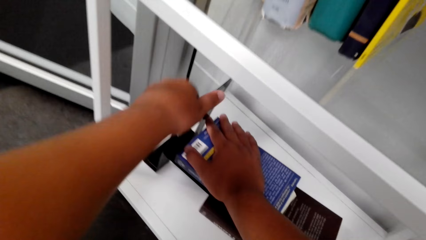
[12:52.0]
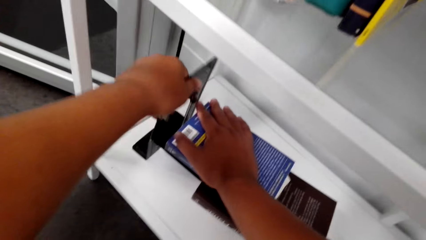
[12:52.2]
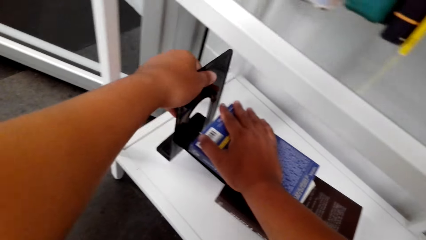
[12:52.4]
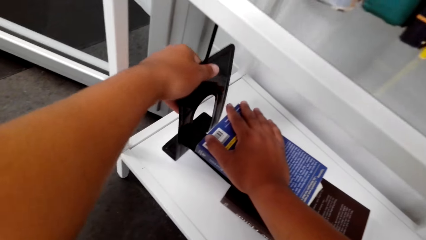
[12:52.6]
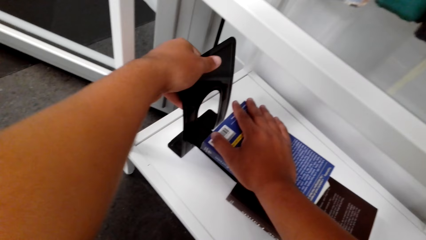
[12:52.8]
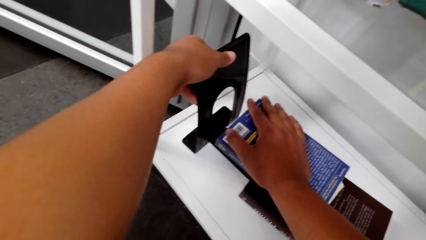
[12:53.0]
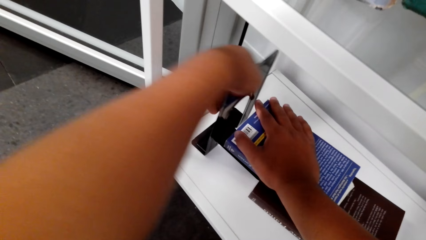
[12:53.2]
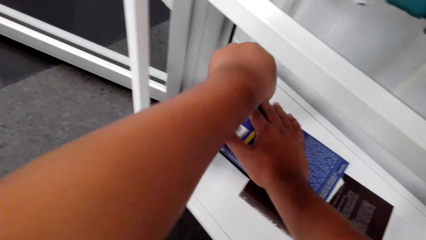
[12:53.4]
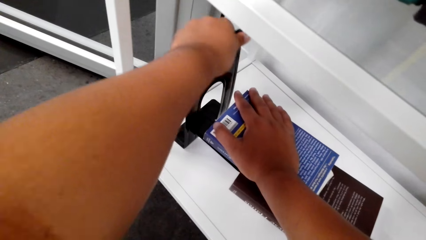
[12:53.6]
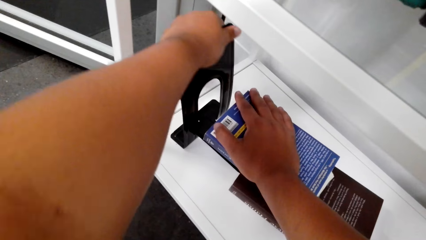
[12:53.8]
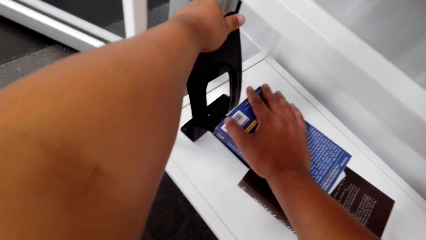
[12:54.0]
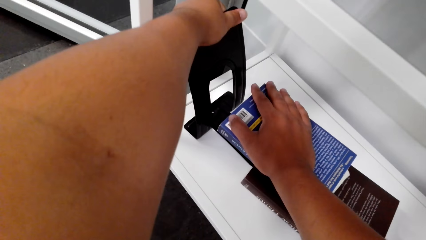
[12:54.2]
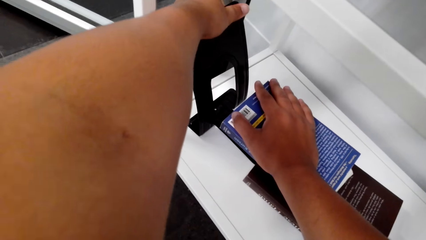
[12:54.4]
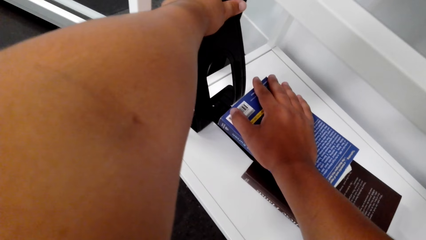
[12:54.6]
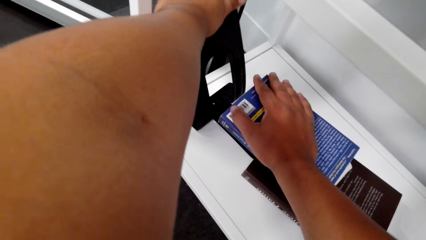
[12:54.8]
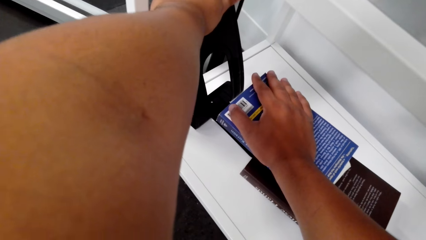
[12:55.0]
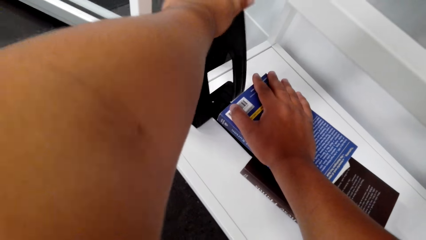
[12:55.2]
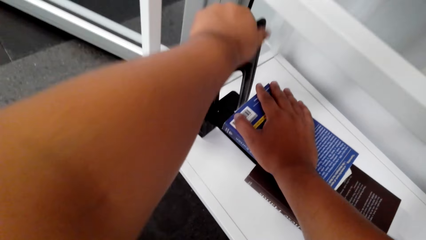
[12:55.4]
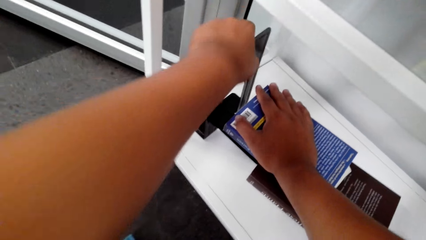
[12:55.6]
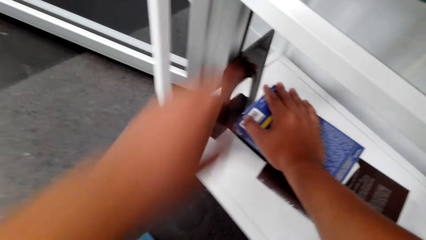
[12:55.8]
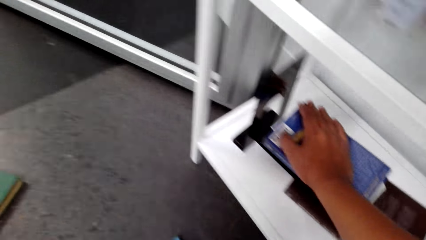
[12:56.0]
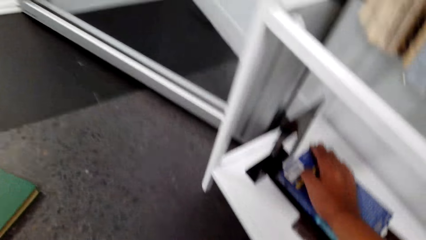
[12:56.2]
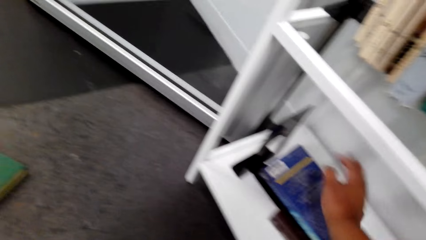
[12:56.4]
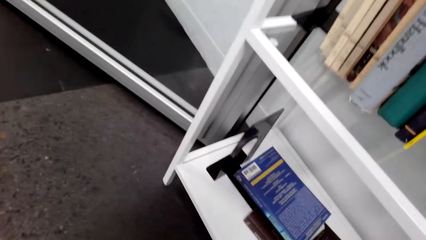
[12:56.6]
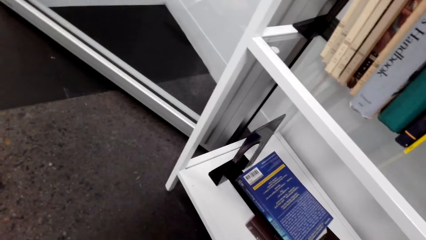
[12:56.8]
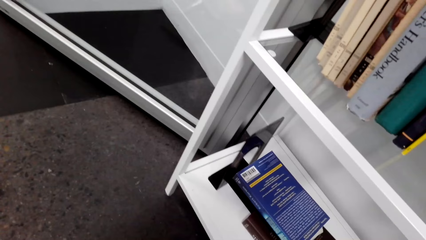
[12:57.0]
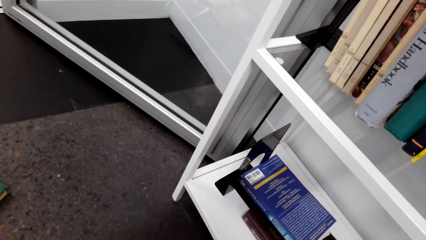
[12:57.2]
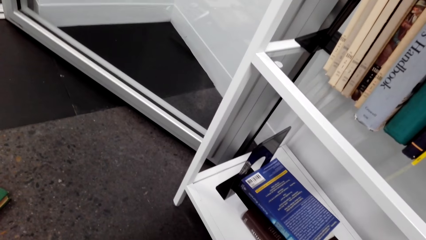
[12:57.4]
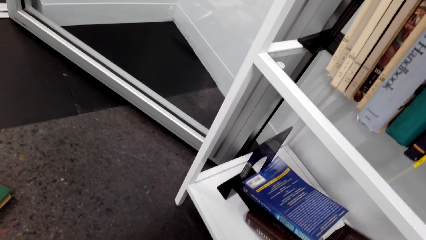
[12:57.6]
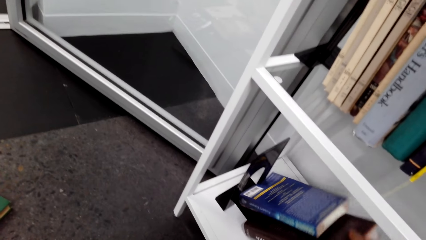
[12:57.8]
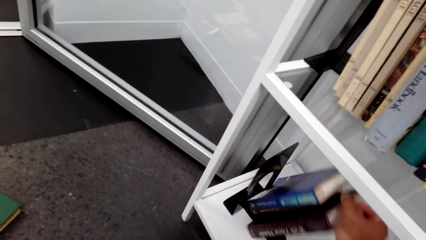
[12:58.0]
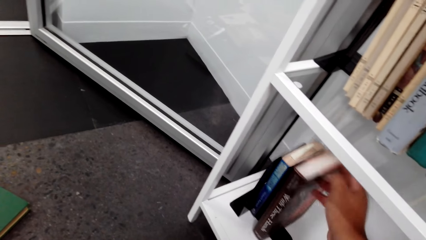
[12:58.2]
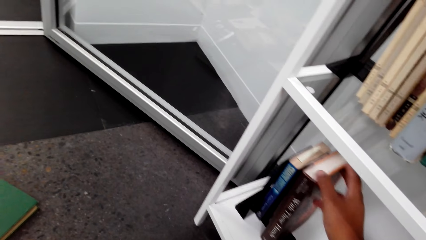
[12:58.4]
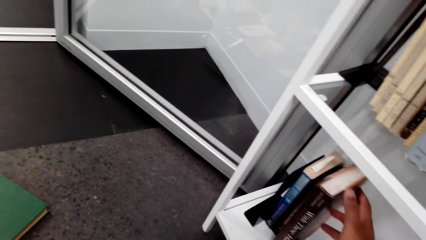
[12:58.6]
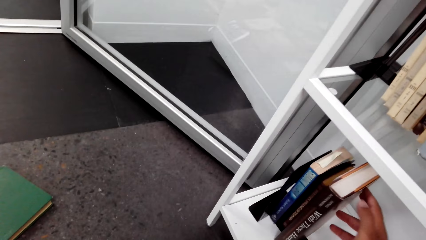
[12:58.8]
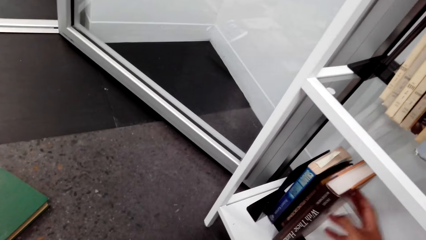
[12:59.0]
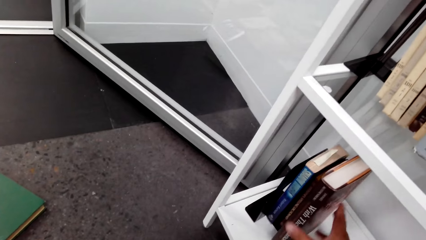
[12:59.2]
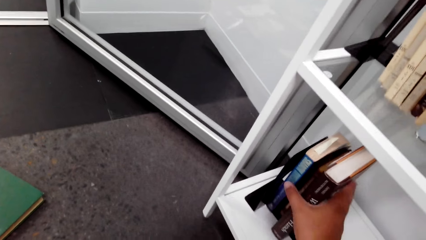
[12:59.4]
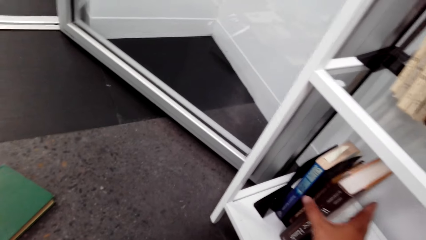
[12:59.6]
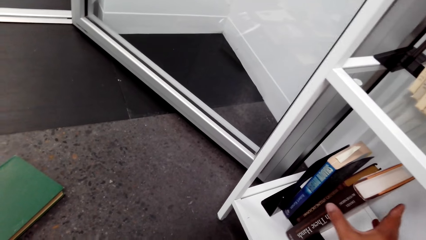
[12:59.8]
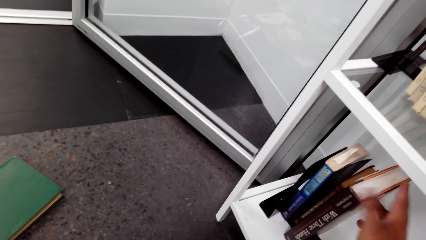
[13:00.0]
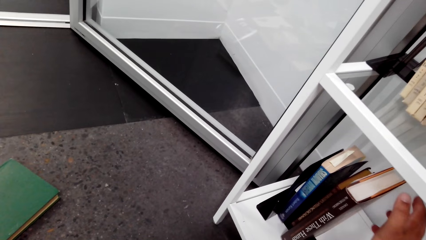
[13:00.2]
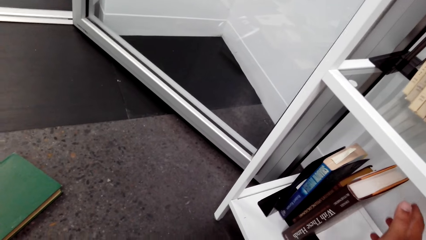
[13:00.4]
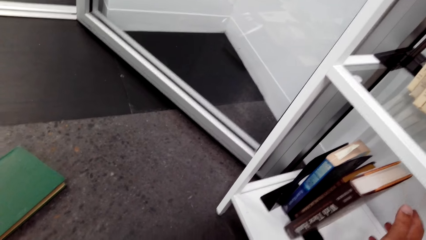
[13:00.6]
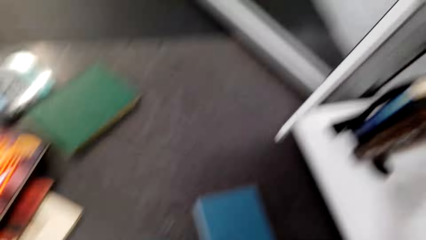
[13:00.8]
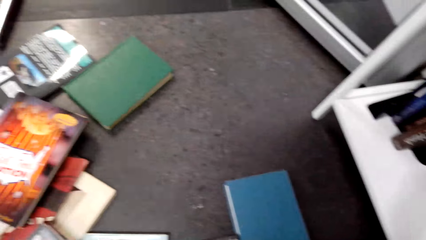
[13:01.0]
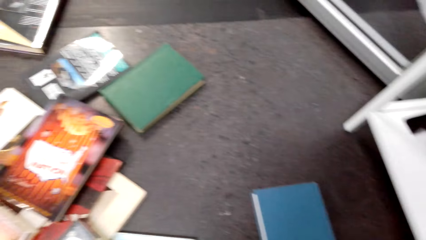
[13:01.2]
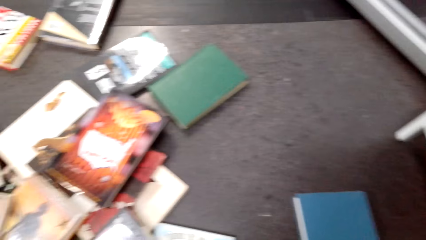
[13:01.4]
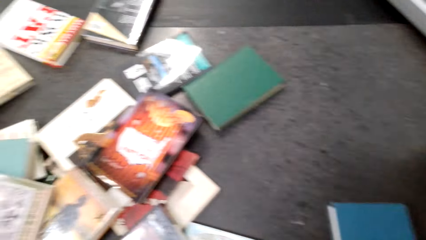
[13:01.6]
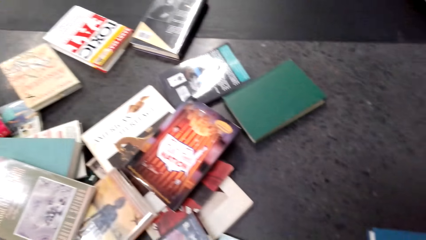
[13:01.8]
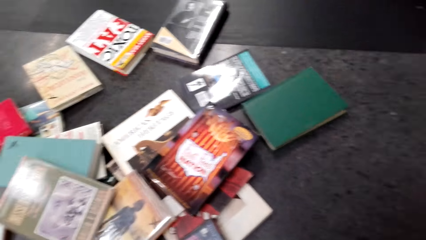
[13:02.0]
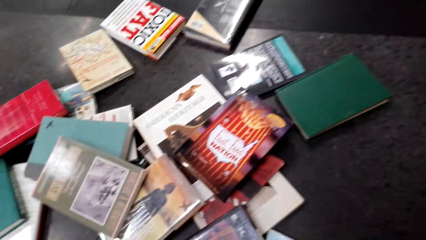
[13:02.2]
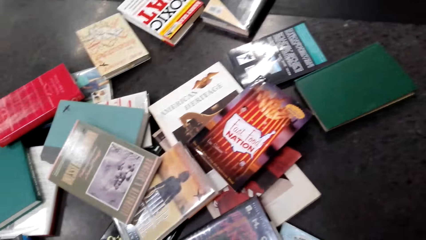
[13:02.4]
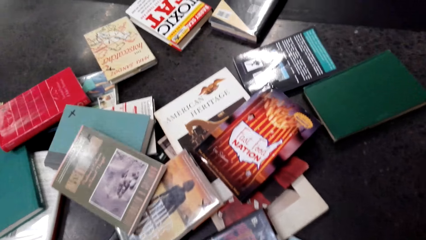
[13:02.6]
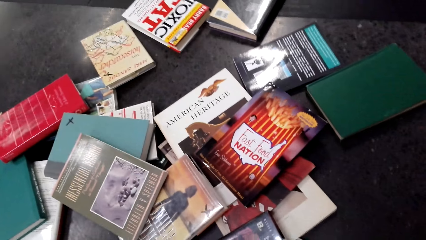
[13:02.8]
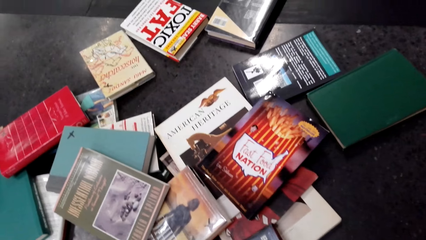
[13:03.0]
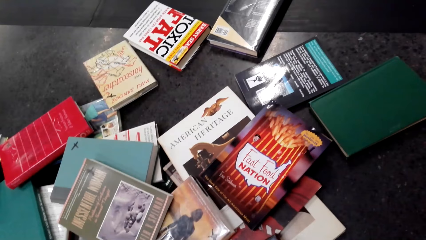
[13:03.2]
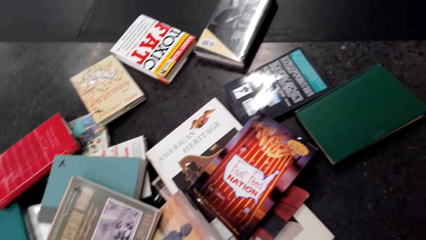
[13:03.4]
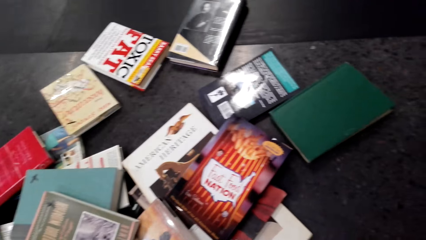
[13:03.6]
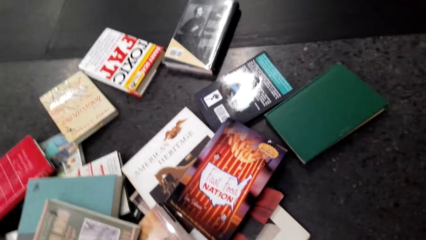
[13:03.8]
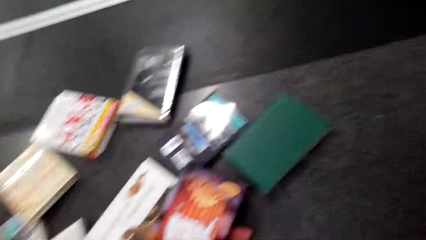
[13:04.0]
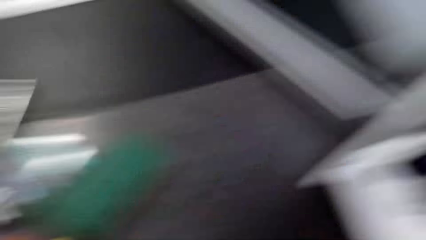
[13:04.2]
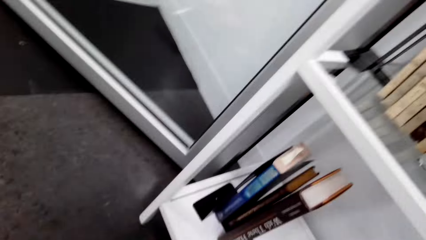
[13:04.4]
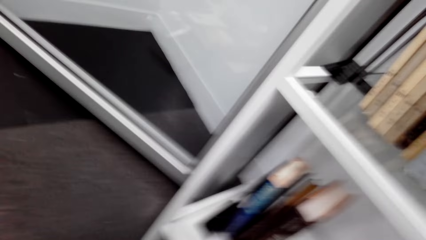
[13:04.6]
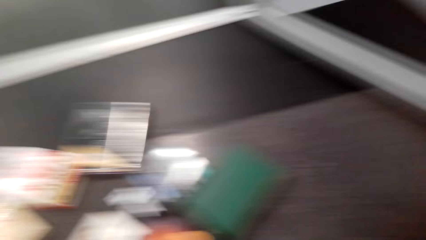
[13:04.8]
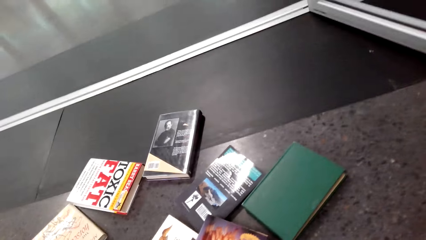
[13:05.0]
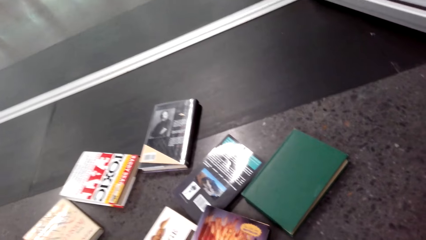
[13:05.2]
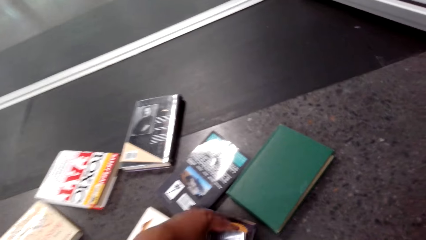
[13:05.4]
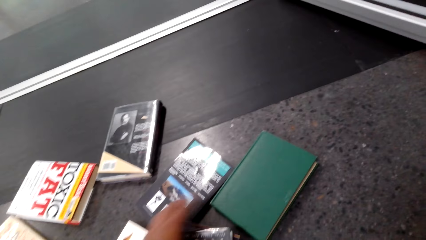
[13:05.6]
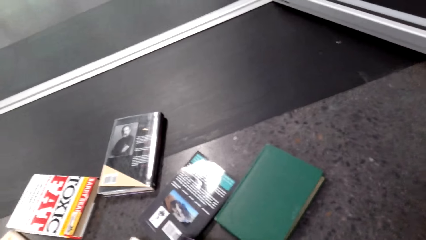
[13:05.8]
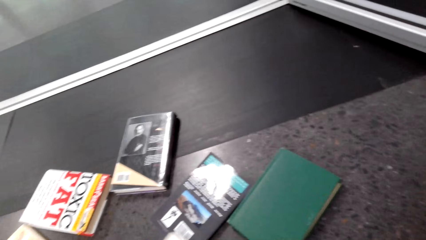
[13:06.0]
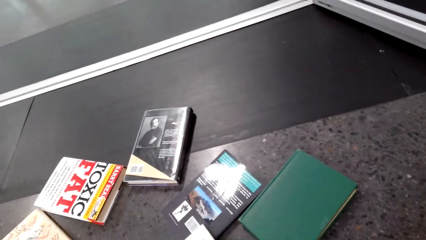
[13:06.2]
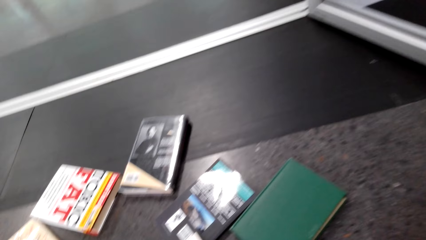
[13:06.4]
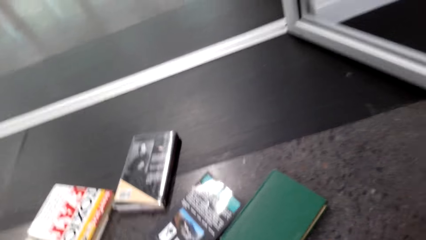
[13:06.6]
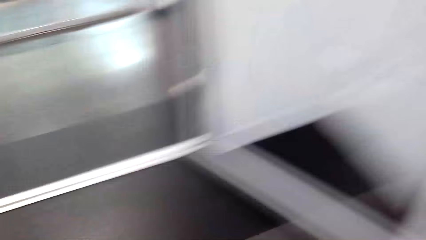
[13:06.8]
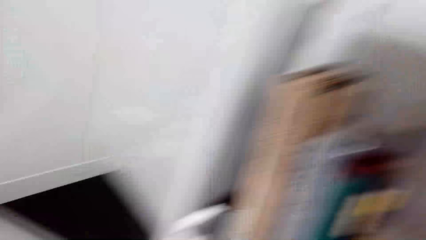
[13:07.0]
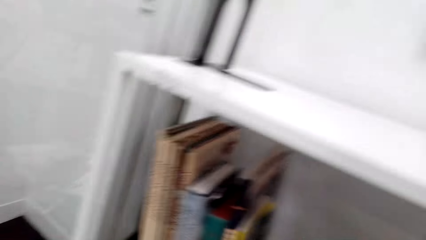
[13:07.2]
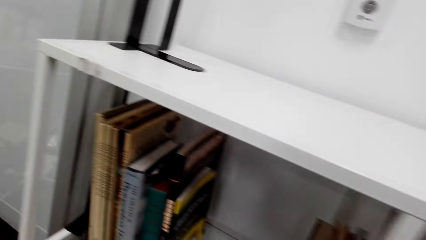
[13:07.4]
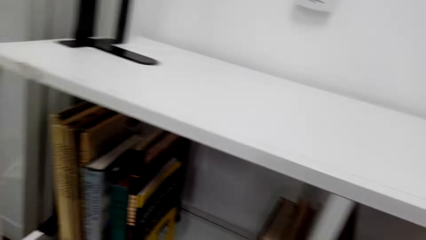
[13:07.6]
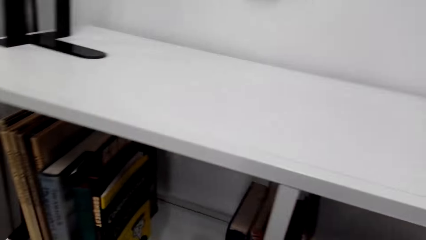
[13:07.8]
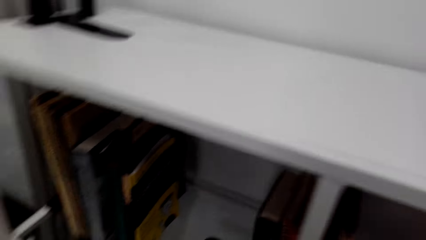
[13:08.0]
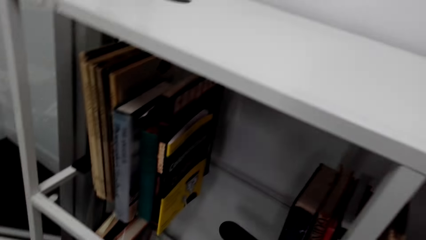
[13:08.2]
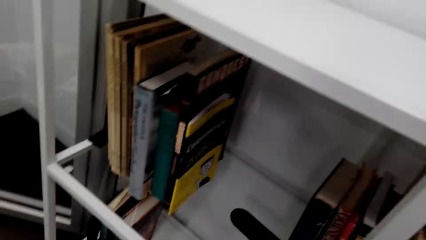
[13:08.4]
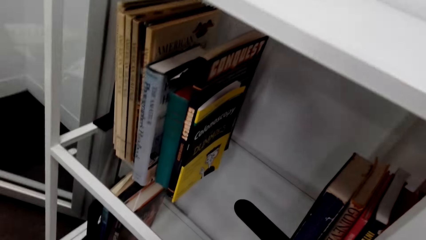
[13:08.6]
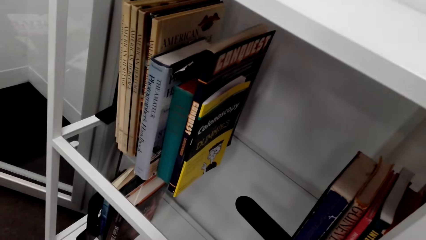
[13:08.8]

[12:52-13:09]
The camera wearer holds a clip on the shelf with the left hand. They push the clip, a bookshelf clip separator, on the shelf with the left hand. They arrange books on the bookshelf. They pull the books with the right hand. They look around, pick a book and look around.
